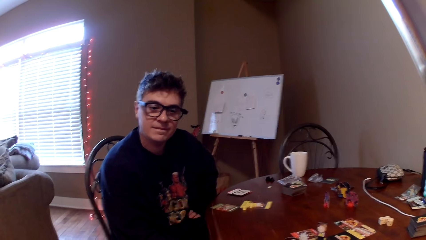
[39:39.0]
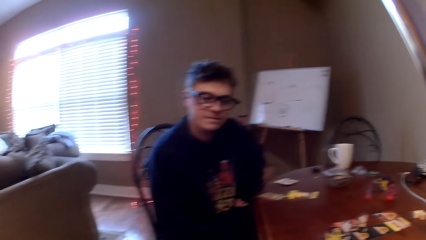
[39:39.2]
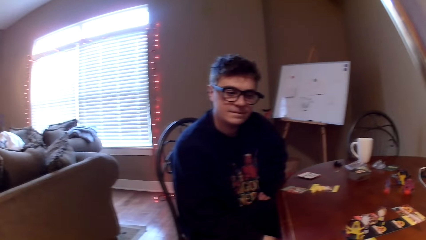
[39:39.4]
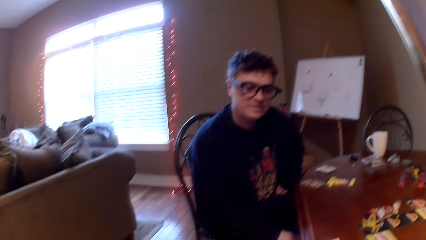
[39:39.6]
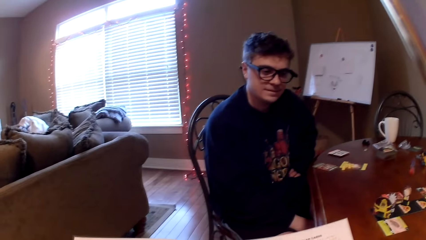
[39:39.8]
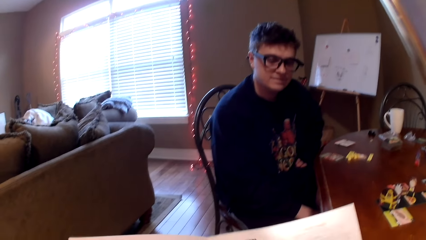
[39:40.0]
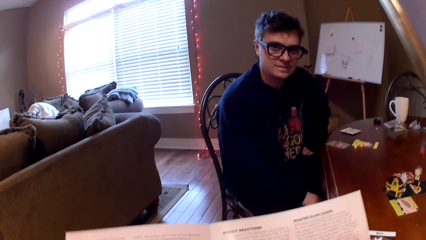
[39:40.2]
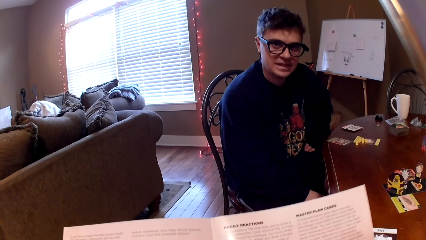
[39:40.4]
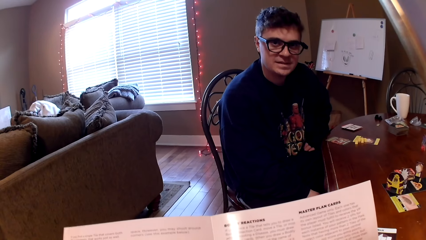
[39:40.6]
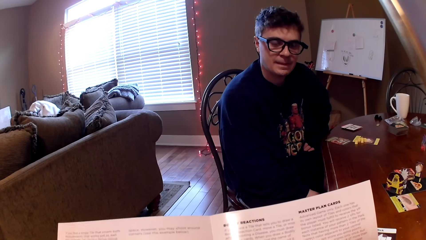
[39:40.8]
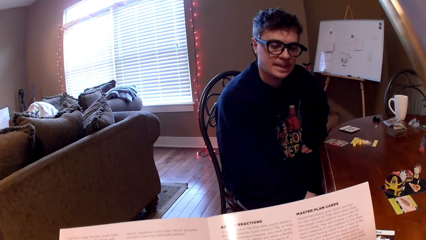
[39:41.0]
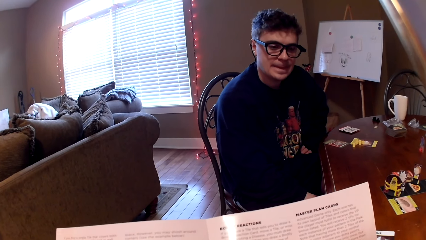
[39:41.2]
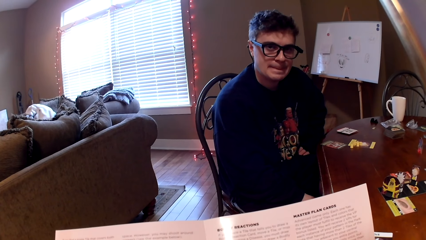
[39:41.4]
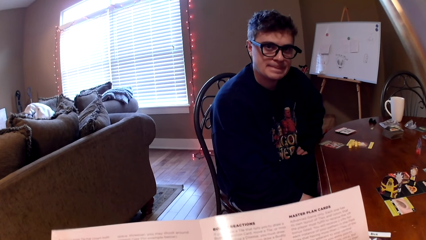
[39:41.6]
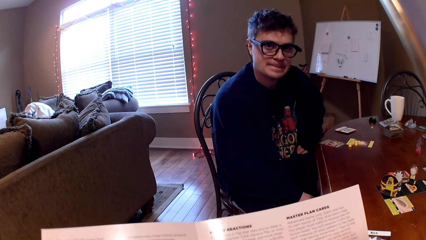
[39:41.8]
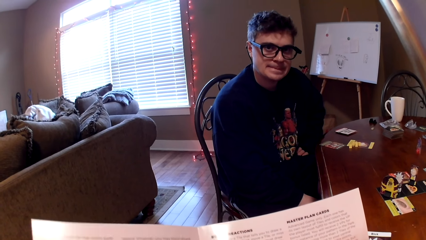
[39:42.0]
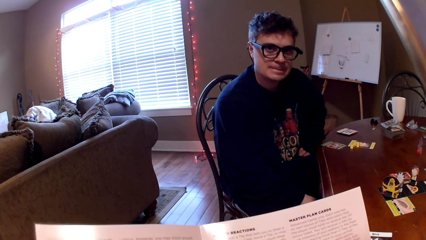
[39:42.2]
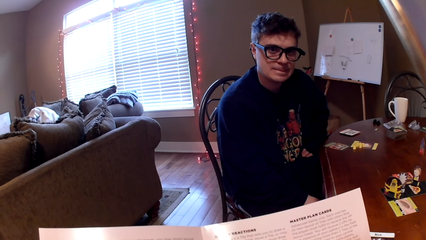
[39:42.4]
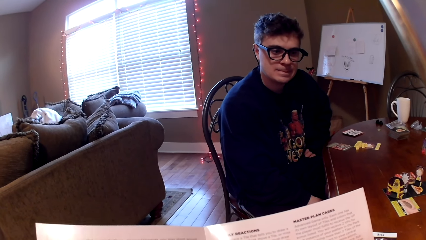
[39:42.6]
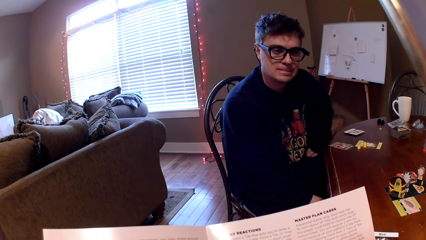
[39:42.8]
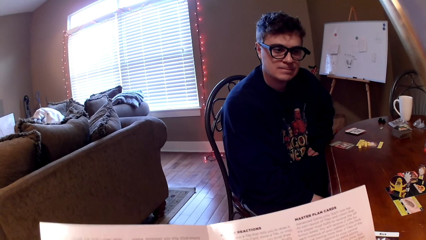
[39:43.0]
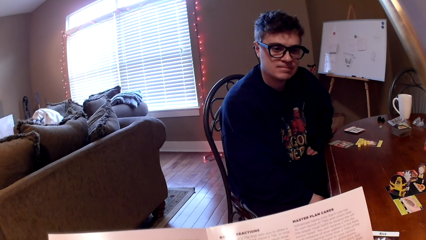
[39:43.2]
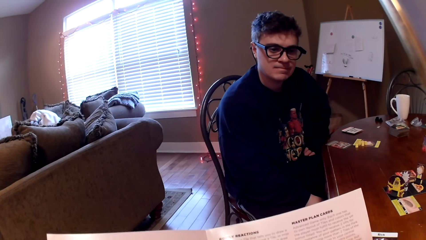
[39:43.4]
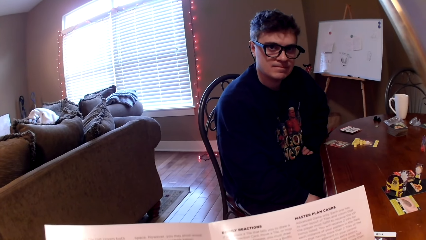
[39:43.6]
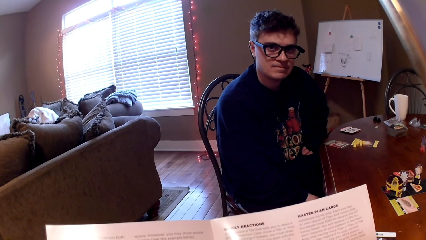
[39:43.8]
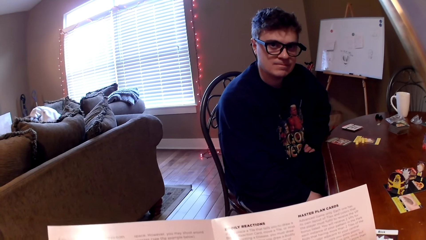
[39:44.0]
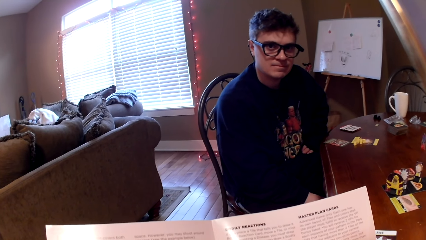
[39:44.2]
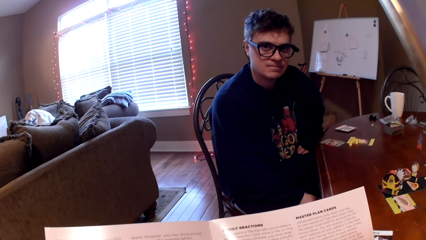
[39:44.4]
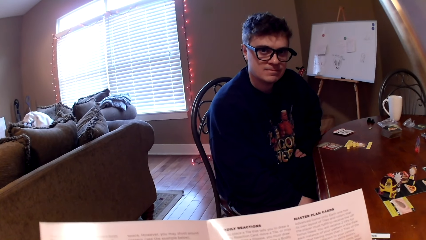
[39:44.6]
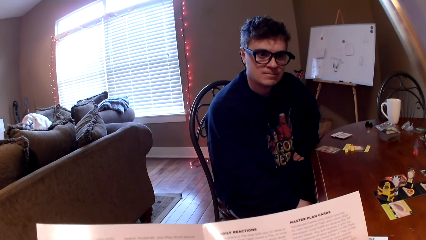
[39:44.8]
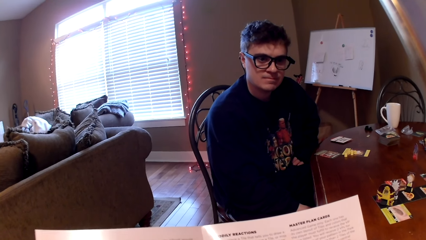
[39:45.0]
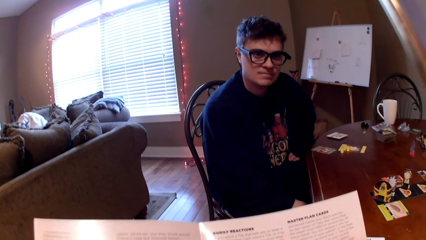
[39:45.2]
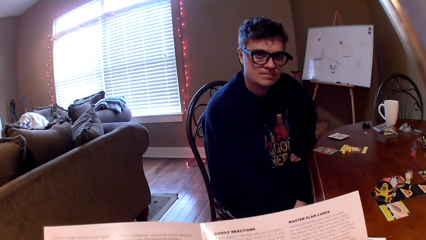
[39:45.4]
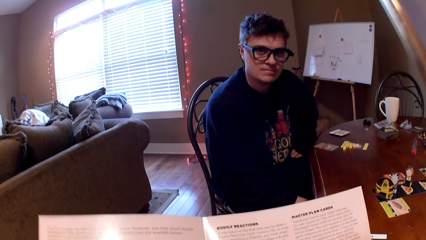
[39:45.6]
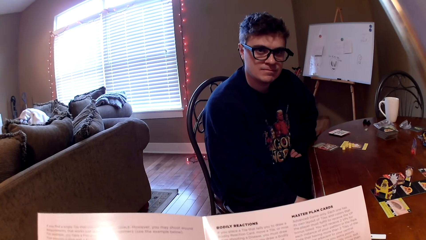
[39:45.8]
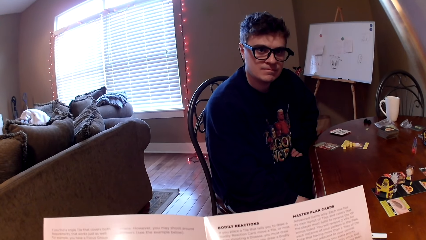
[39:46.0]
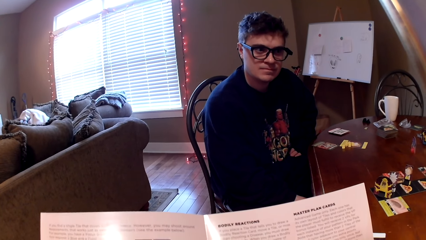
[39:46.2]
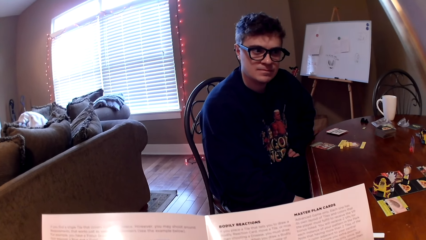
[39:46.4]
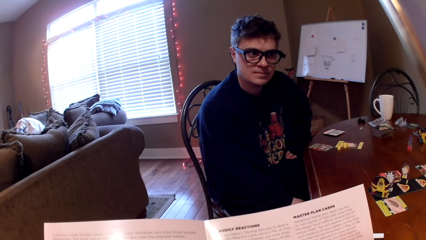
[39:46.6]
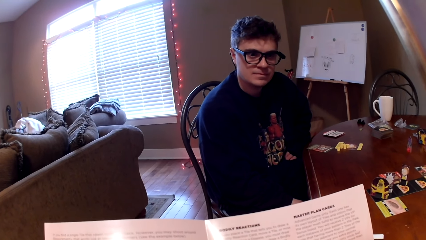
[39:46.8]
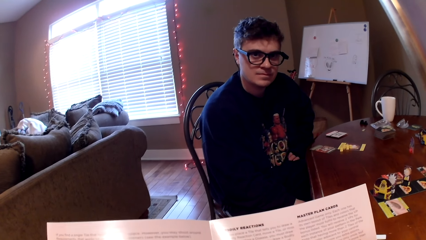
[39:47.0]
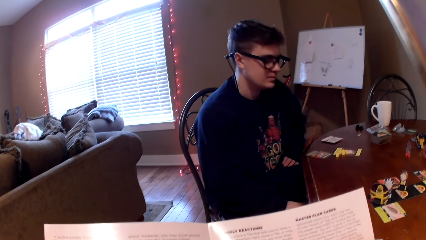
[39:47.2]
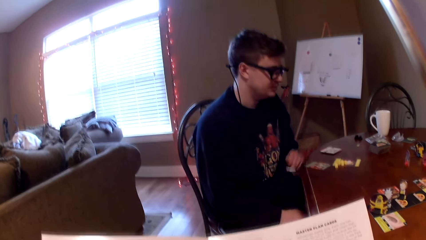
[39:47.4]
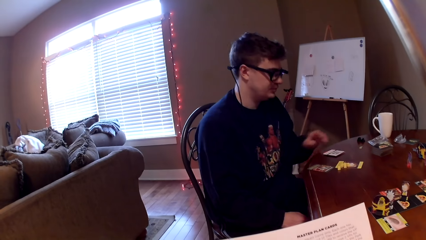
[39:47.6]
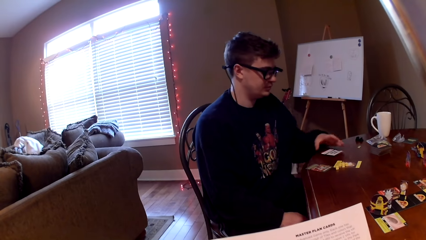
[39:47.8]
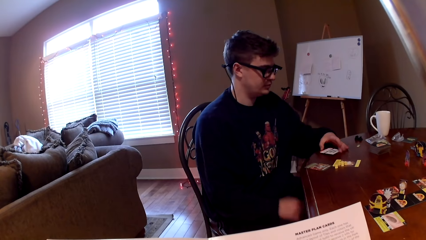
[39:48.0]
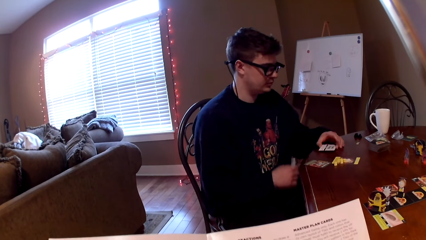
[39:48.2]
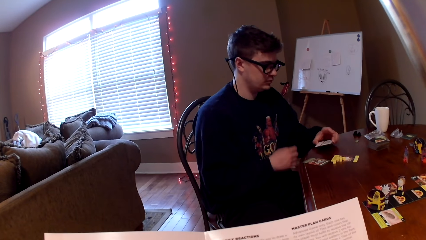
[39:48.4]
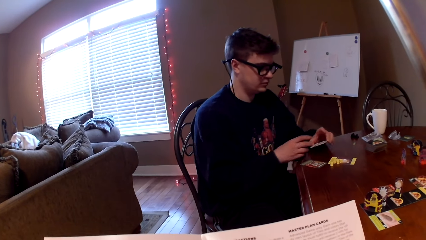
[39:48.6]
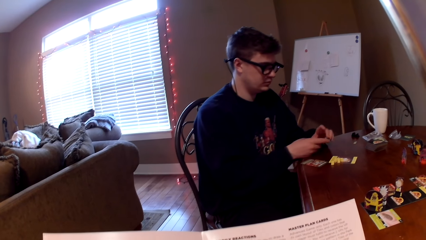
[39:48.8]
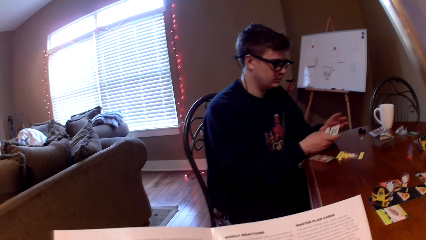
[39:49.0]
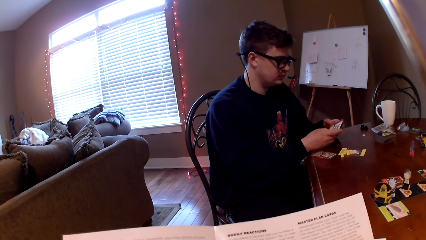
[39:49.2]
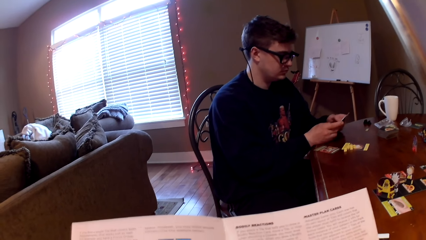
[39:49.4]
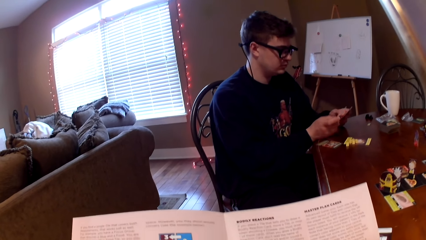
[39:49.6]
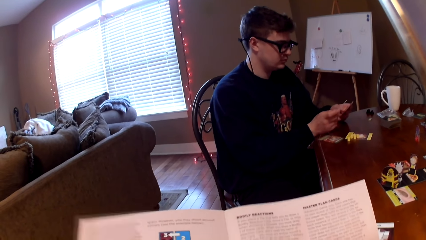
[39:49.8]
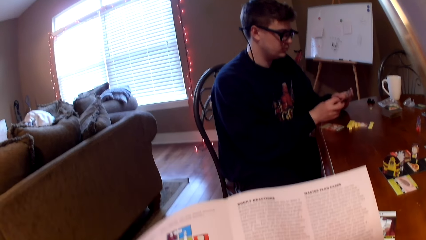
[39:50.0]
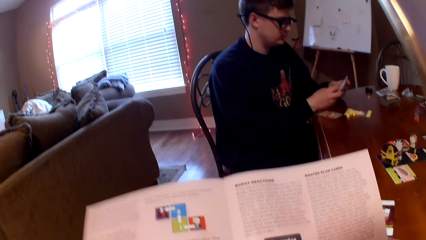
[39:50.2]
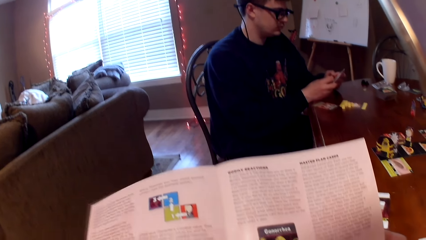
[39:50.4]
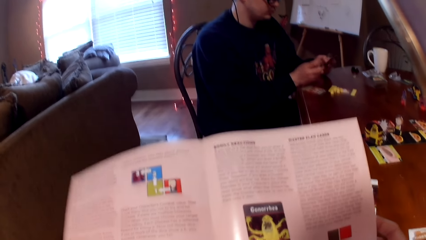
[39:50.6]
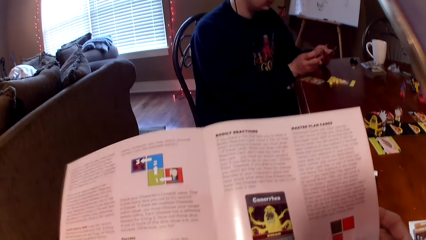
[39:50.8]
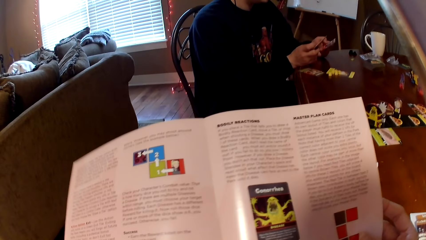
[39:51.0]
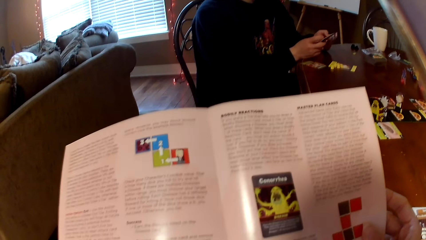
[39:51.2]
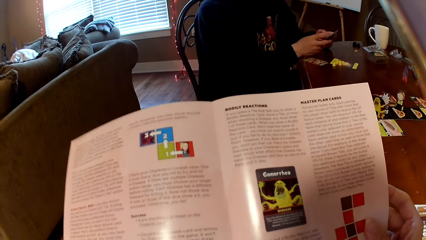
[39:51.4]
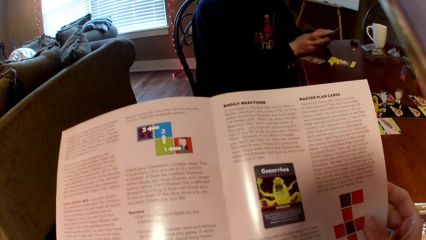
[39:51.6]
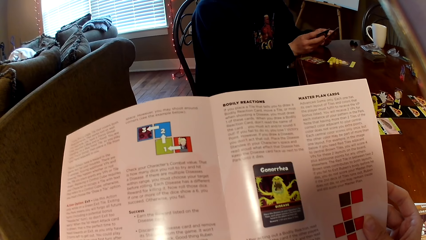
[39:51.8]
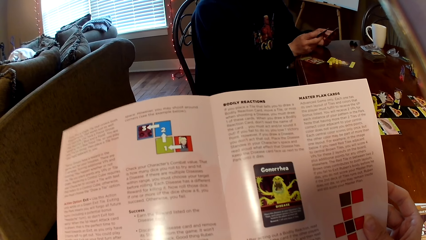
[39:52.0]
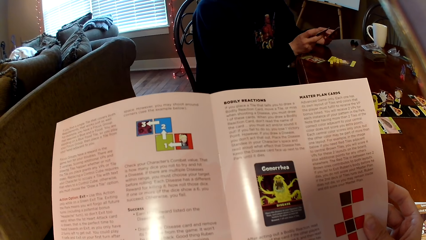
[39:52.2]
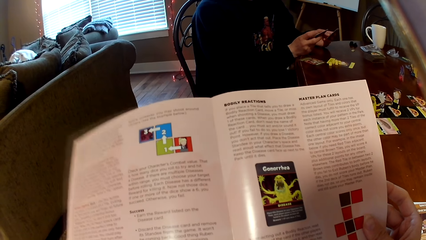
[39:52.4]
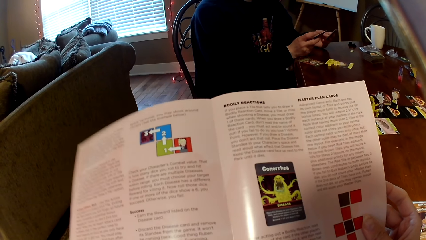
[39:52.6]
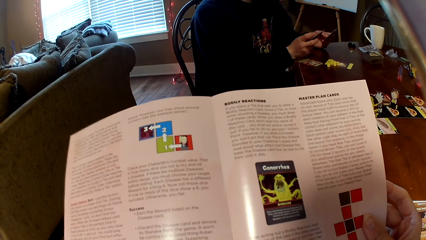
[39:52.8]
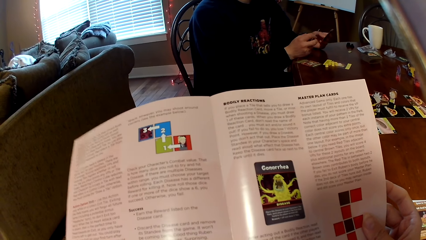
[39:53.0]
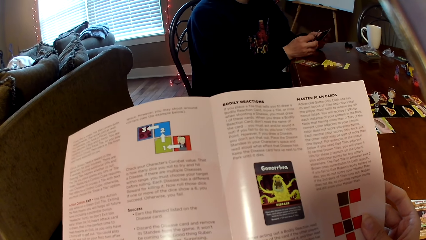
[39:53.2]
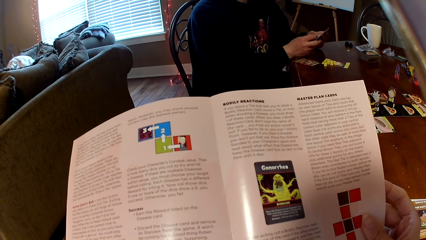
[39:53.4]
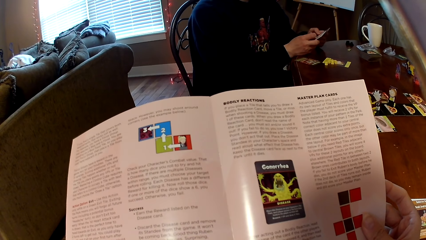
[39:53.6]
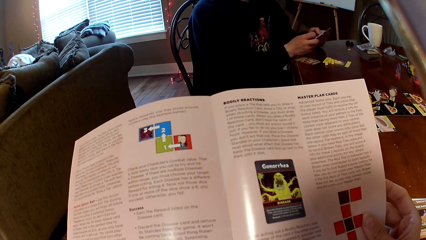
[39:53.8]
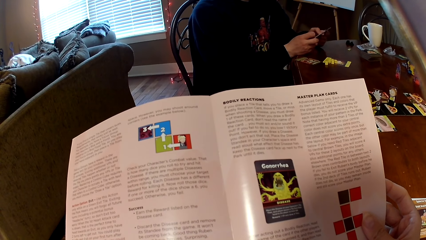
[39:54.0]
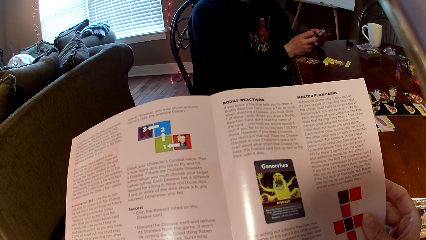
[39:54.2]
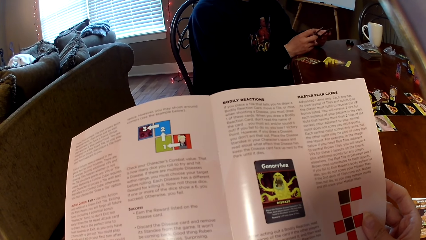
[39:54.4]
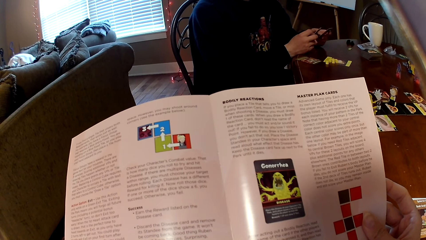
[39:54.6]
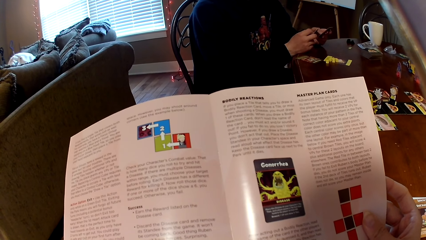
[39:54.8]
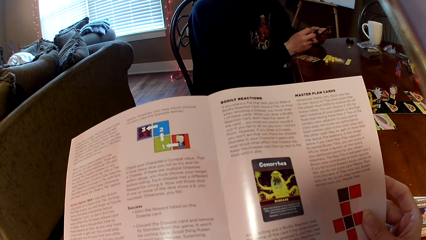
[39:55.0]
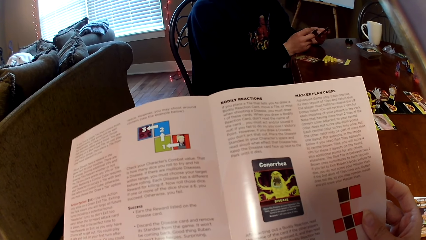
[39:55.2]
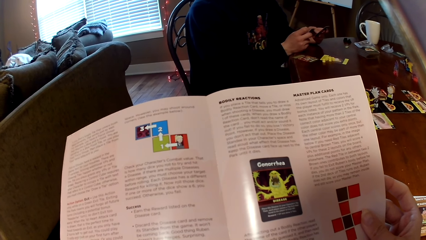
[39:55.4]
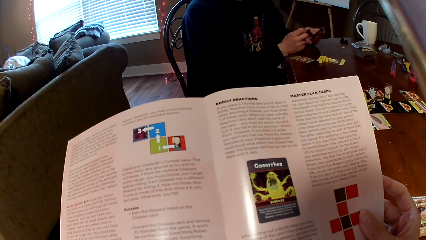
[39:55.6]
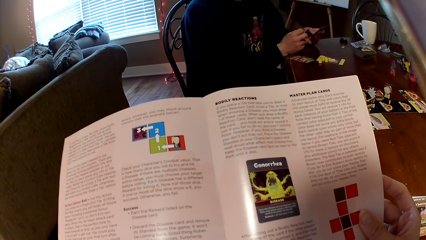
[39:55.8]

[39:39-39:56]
A man converses with the camera wearer. The camera wearer reads a magazine. The man moves the left hand, touches the playing card and holds the card. The camera wearer lifts the playing card. The man looks at the cards. The camera wearer reads the magazine. The man shuffles the playing card. The camera wearer reads the magazine.
